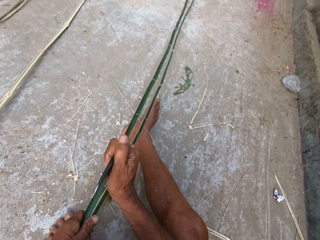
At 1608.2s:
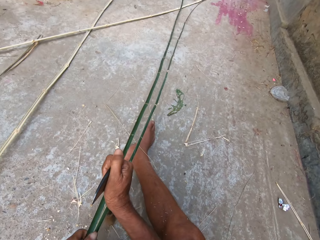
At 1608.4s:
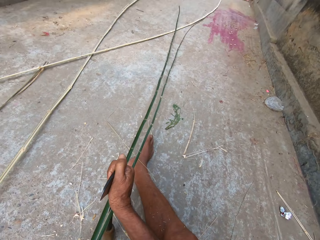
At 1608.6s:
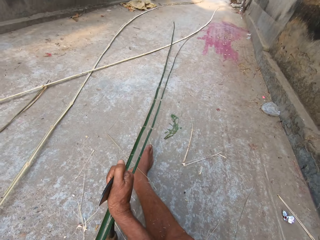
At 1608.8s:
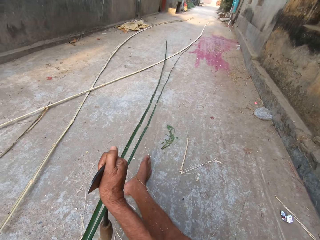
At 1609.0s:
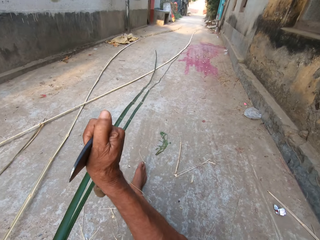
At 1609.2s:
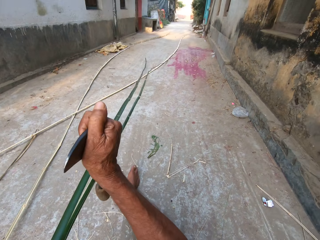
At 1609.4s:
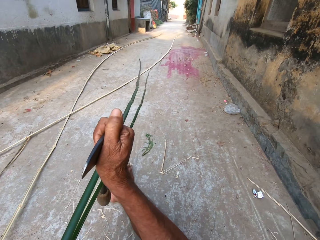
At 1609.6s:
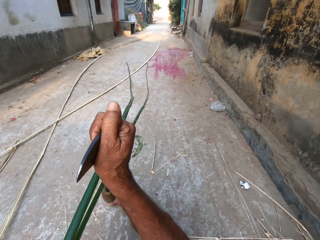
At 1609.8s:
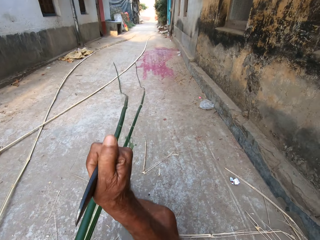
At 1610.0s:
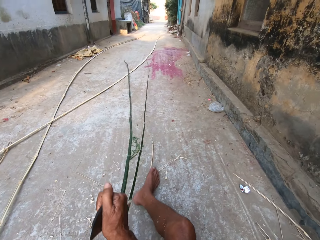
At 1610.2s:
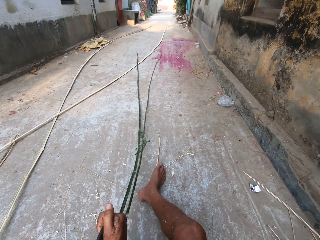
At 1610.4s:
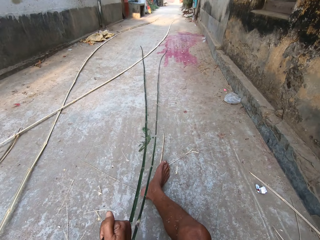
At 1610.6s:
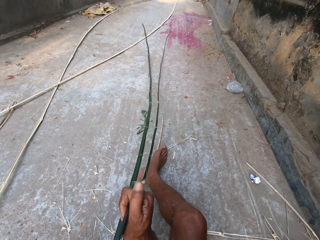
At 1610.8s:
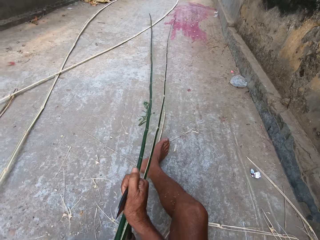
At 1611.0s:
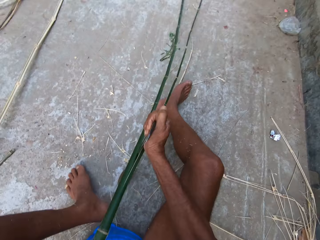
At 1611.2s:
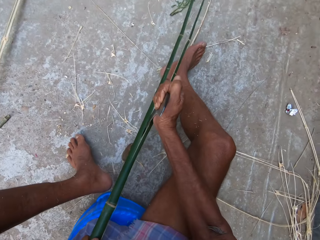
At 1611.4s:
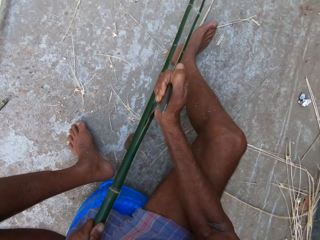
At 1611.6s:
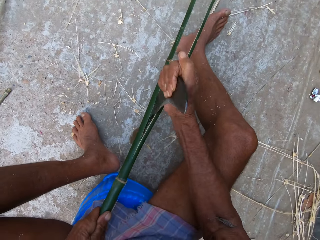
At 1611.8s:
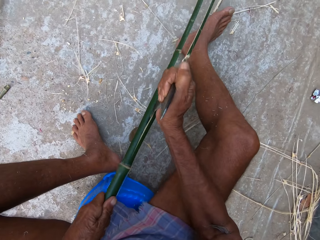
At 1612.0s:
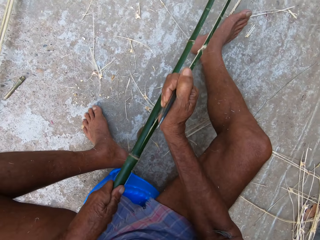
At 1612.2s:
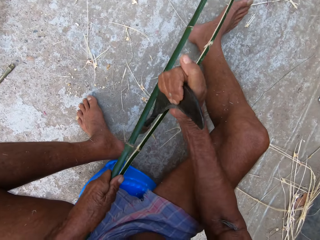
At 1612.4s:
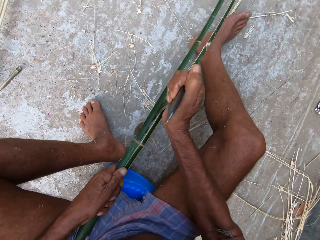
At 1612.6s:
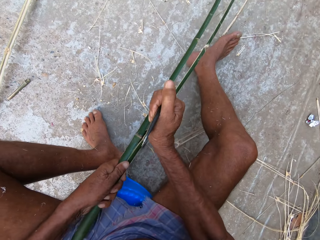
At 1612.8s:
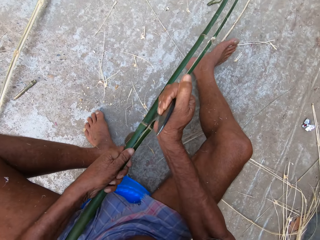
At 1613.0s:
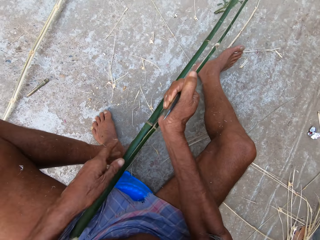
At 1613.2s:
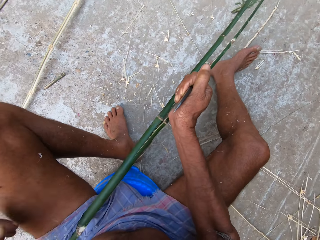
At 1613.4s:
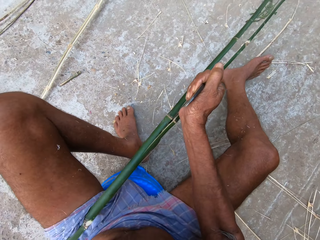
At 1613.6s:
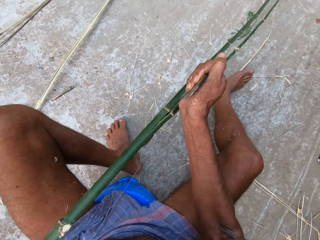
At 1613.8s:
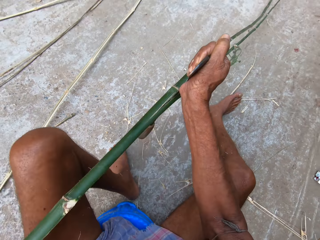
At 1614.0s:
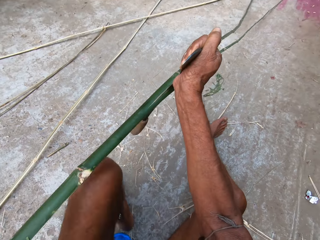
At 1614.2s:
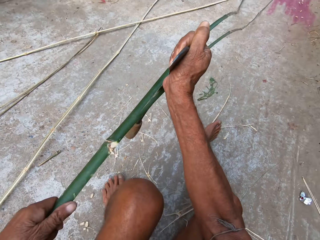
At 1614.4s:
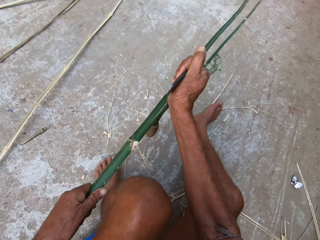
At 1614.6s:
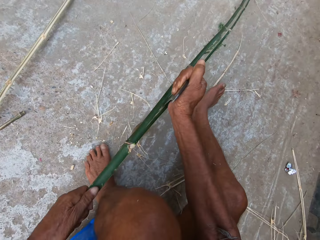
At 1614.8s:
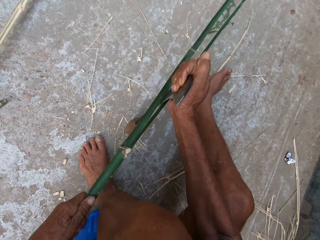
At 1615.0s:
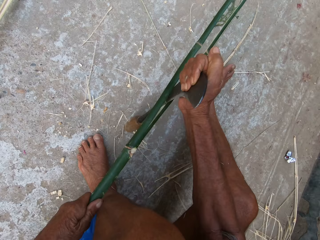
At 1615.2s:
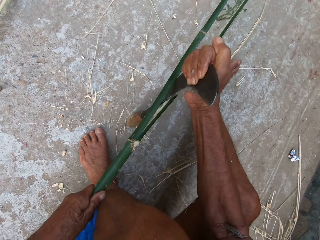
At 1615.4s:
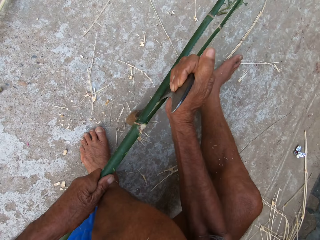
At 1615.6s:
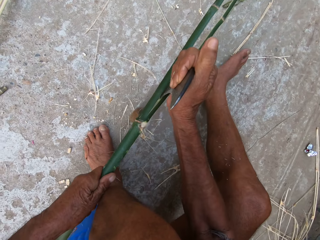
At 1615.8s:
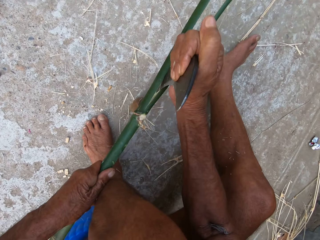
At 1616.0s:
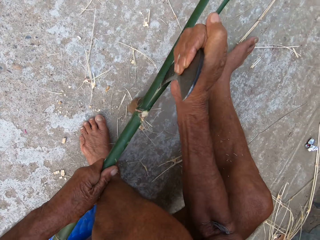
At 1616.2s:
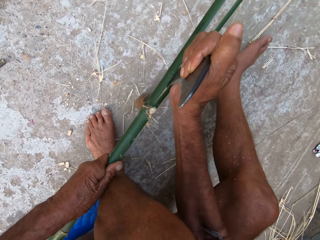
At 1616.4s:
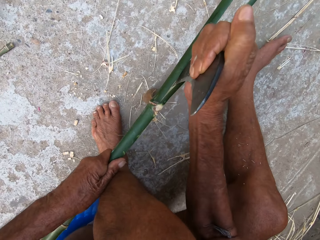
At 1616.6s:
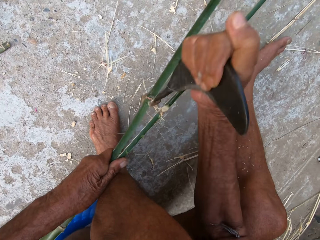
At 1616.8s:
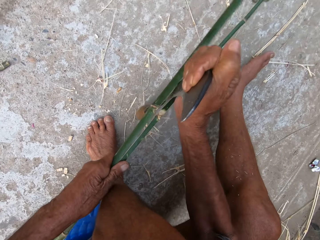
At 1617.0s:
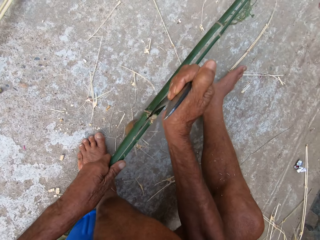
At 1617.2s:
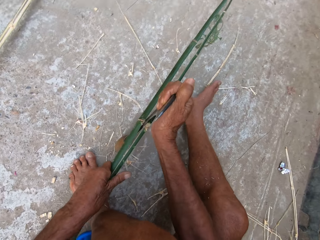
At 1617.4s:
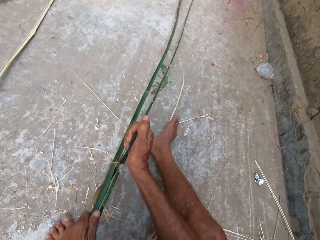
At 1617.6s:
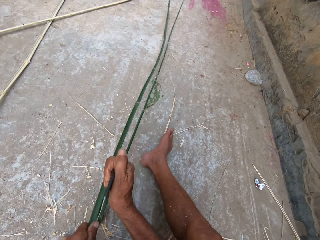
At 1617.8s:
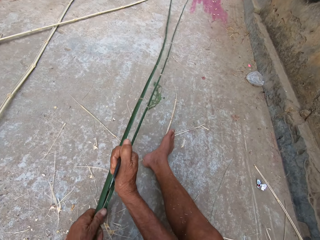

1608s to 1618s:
The camera wearer adjusts a piece of wood on a sickle. He lifts the sickle in the bamboo strip with his right hand. He pushes the bamboo strip in his left hand into the sickle on the ground with his right hand. He cuts the piece of wood with the sickle.

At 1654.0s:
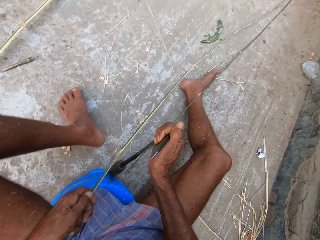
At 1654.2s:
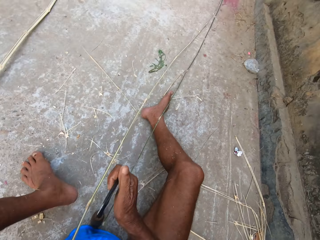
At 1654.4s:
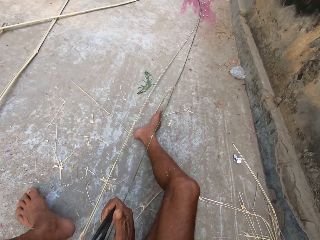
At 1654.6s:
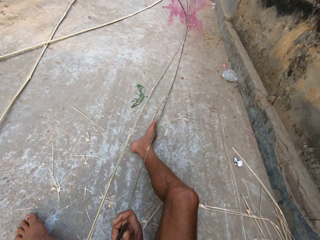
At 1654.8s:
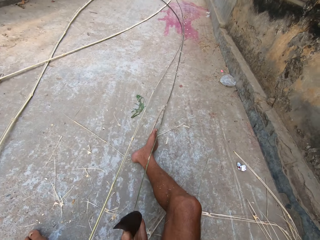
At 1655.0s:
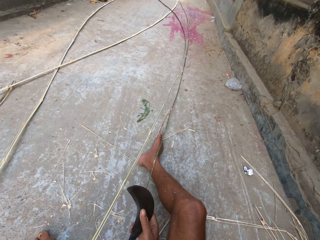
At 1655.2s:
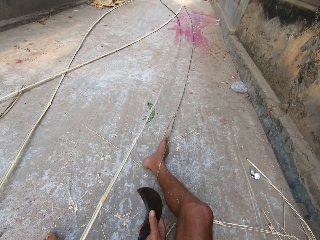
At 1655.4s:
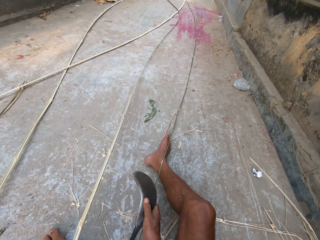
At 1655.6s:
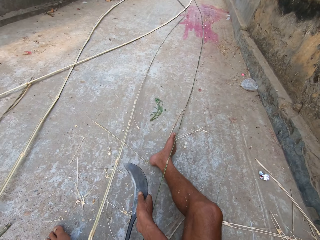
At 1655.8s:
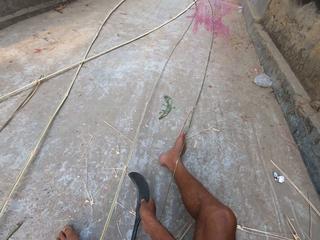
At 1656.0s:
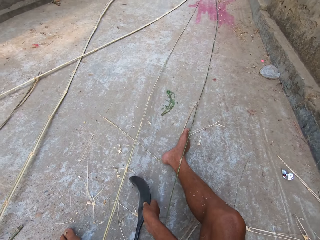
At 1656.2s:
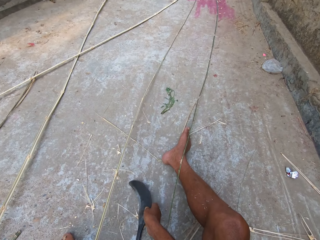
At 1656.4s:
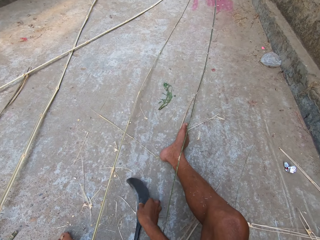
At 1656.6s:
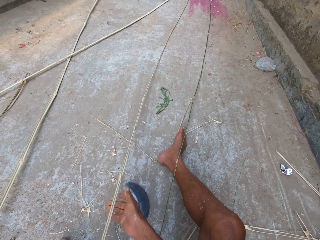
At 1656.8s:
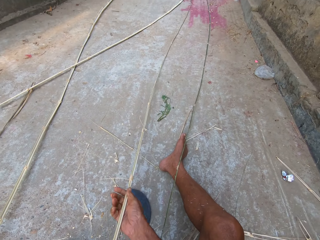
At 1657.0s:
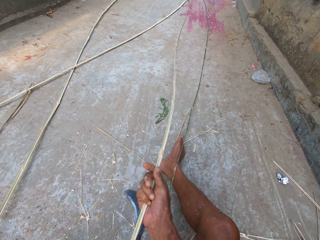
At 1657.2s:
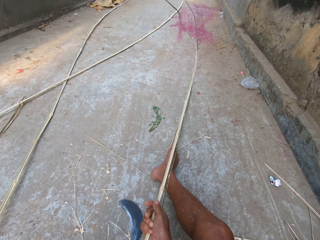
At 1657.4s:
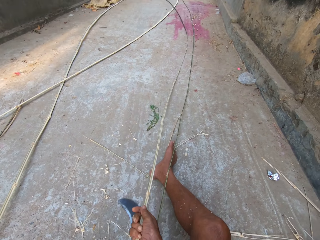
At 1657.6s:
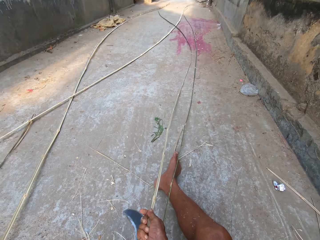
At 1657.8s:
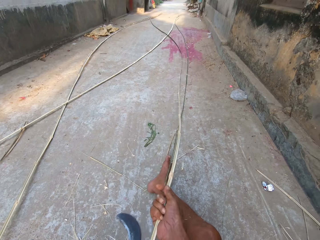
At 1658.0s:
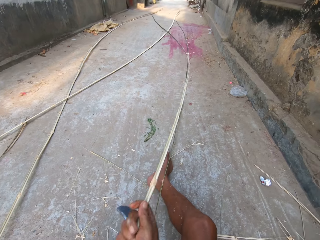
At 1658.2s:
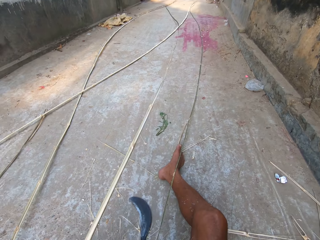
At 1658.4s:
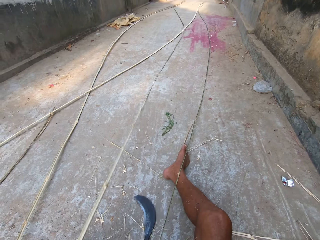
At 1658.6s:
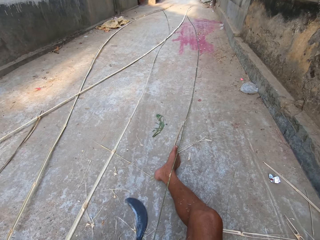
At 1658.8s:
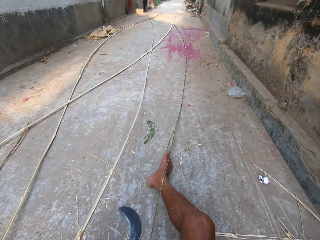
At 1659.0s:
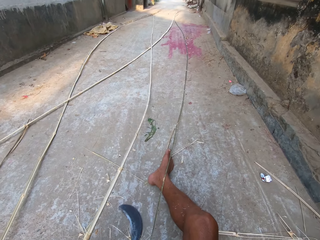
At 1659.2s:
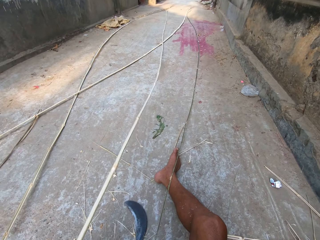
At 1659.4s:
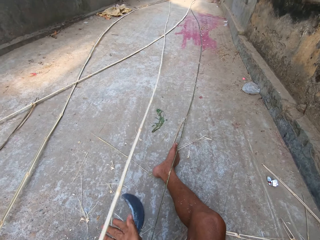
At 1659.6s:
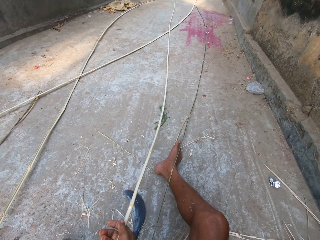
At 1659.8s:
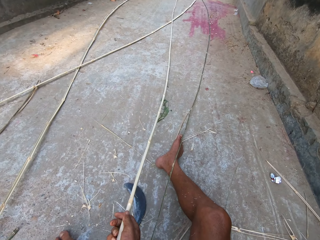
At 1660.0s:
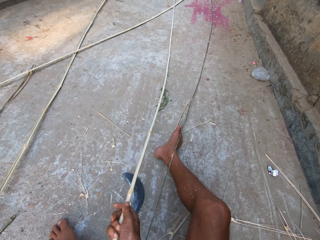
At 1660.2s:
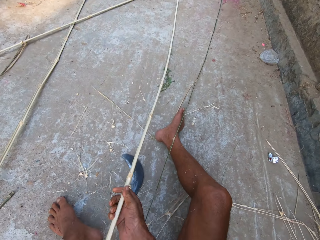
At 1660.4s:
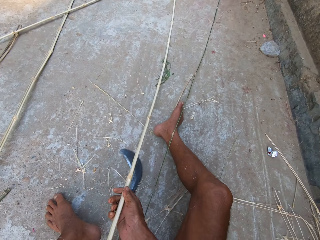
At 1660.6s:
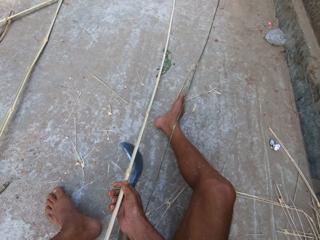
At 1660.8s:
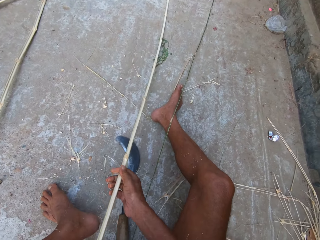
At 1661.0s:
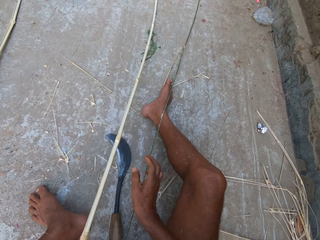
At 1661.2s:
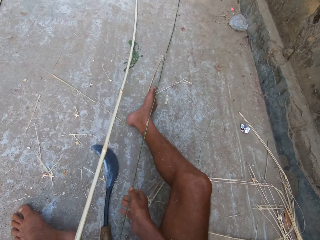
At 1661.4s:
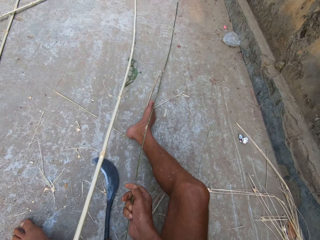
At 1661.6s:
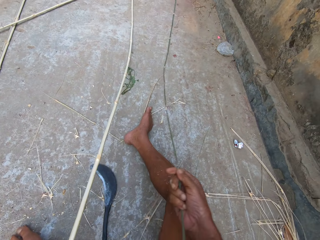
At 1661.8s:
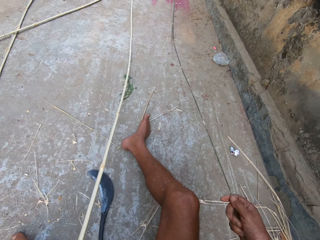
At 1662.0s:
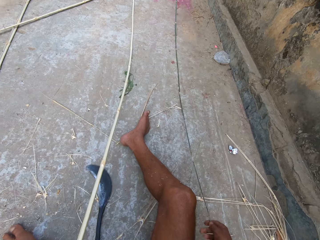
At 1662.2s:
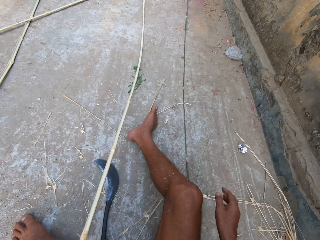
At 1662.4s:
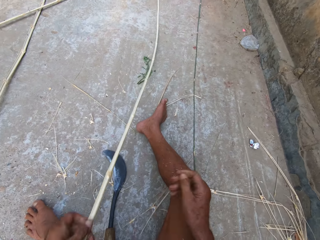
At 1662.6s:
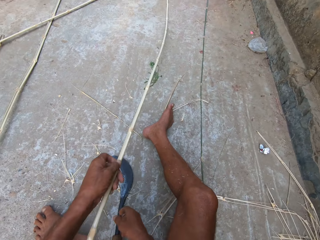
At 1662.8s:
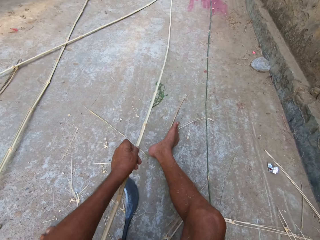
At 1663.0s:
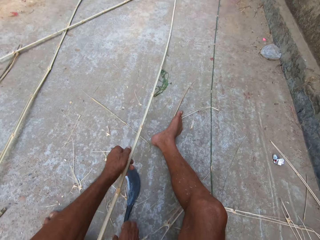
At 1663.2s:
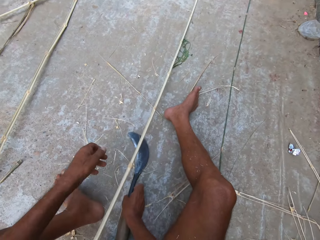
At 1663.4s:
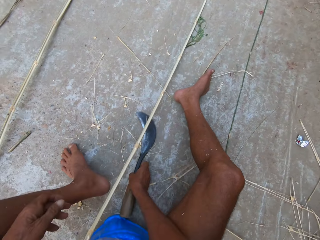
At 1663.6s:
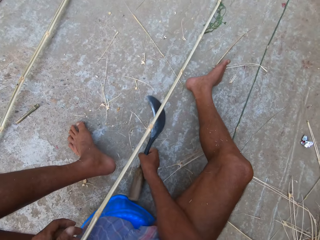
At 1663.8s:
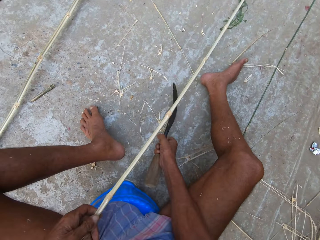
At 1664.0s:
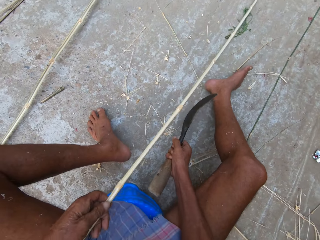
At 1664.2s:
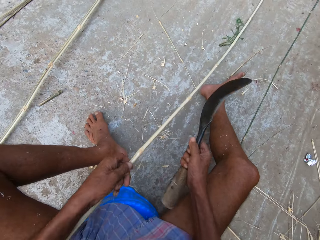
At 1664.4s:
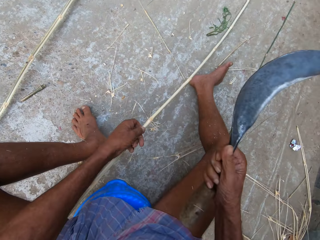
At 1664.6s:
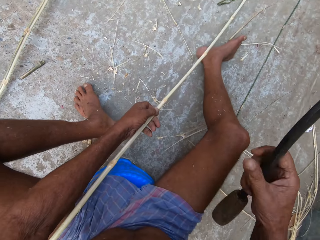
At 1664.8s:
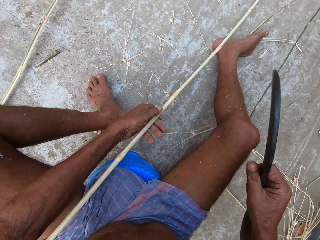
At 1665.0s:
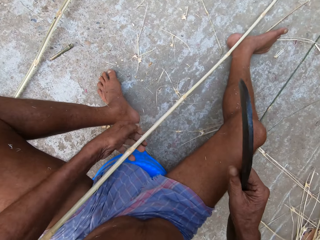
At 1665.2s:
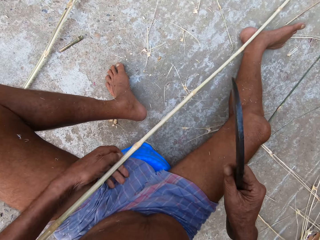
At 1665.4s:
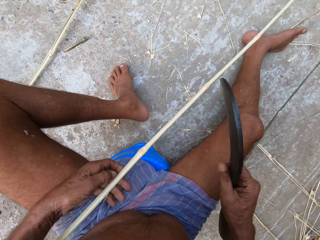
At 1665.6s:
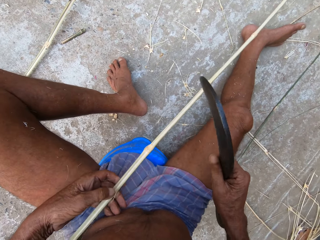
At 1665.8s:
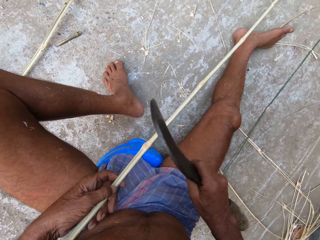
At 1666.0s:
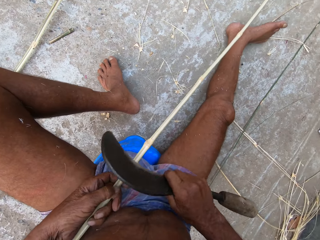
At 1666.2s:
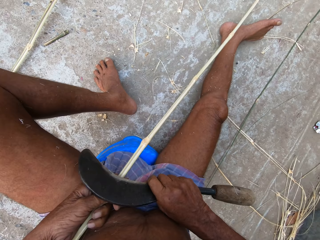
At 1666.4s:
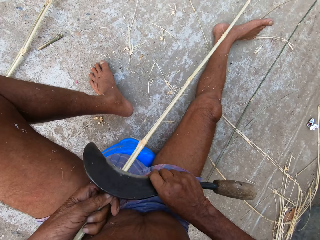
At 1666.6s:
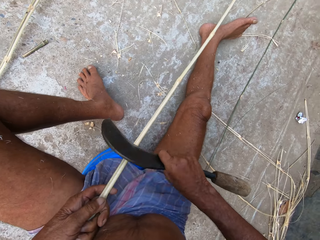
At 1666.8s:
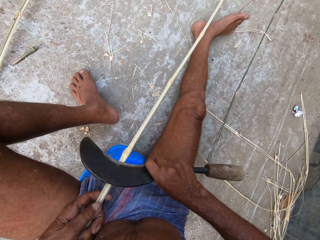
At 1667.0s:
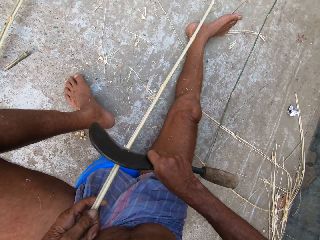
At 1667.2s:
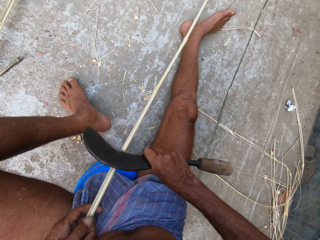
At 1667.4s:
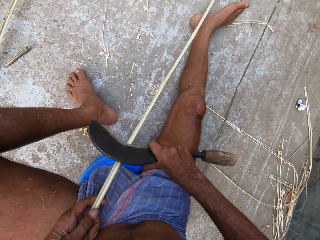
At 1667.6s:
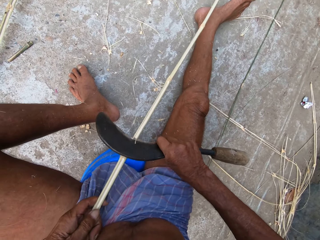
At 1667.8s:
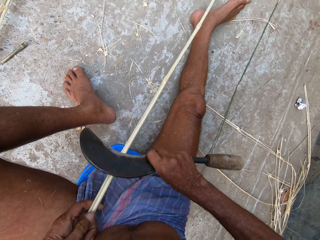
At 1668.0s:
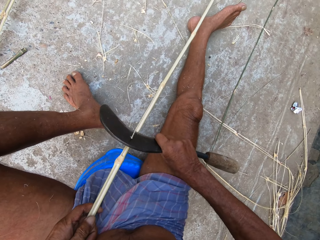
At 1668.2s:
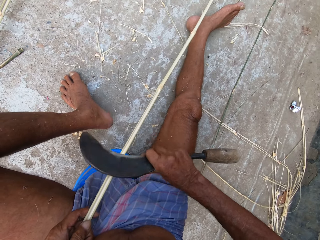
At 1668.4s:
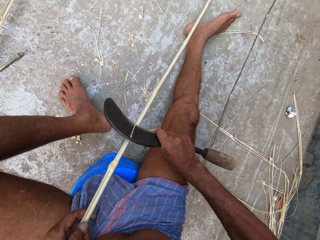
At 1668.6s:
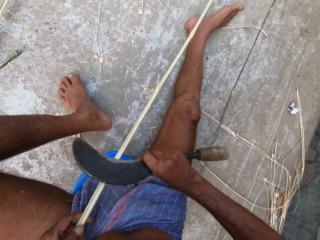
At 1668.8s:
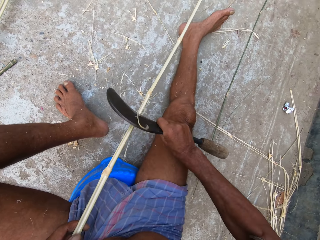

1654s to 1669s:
The camera wearer puts the bamboo stick down. He drops the sickle on the floor with his right hand. He holds the piece of bamboo strip with both hands. He pulls the bamboo stick. He picks up the piece of bamboo strip from the floor with his right hand. He drops the bamboo on the floor with his right hand. He moves the bamboo strips on the floor with his left hand. He picks up the sickle from the floor with his right hand. He slices the bamboo in his left hand with the sickle in his right hand.
